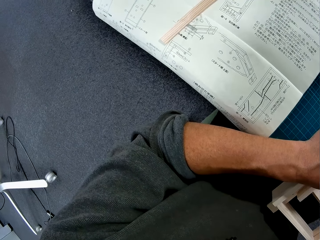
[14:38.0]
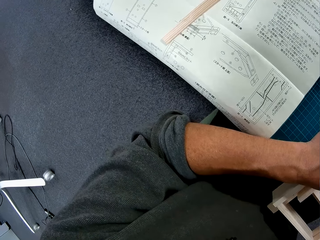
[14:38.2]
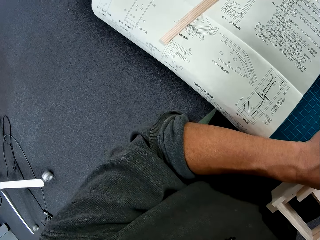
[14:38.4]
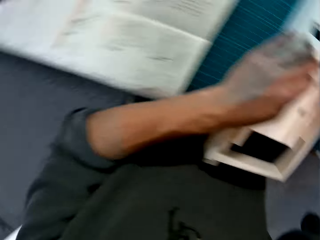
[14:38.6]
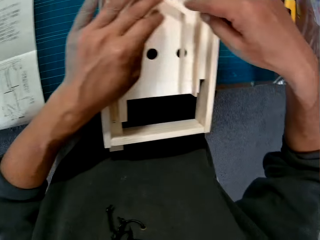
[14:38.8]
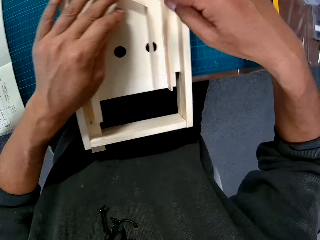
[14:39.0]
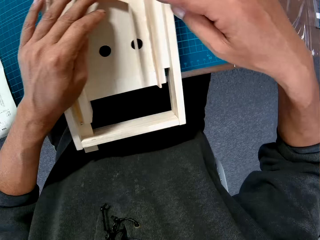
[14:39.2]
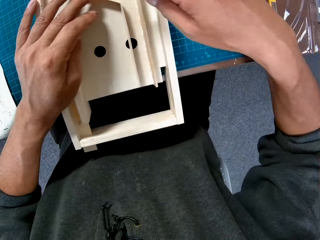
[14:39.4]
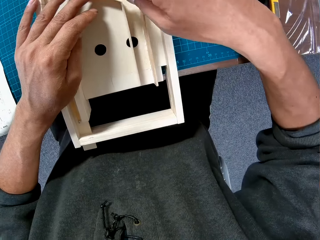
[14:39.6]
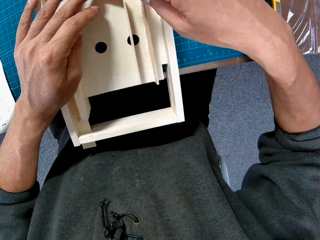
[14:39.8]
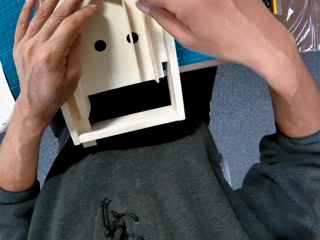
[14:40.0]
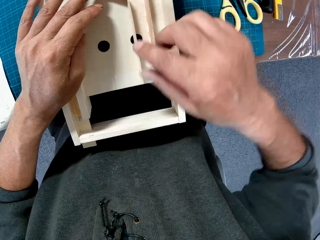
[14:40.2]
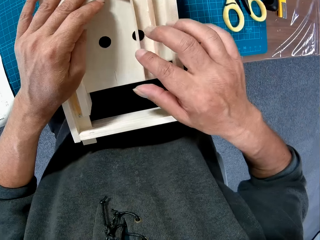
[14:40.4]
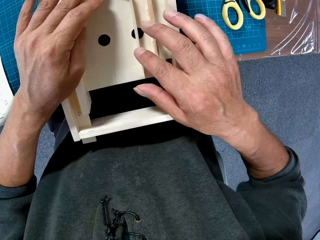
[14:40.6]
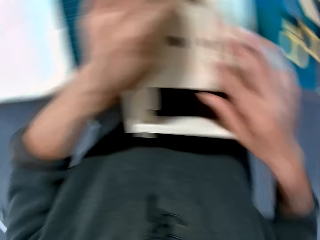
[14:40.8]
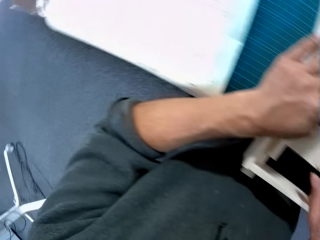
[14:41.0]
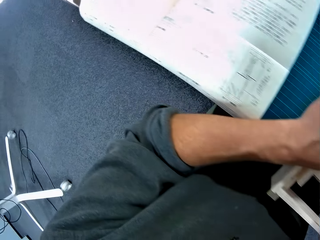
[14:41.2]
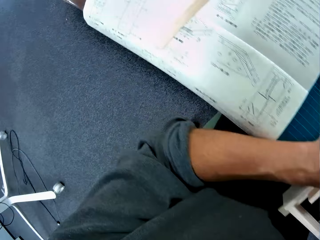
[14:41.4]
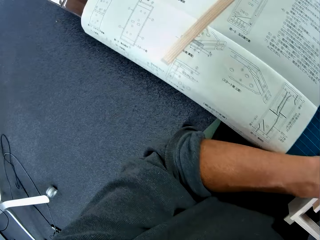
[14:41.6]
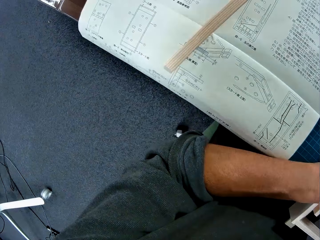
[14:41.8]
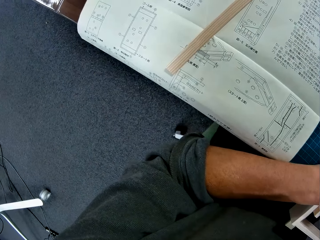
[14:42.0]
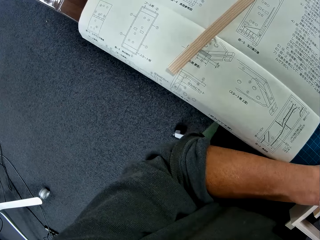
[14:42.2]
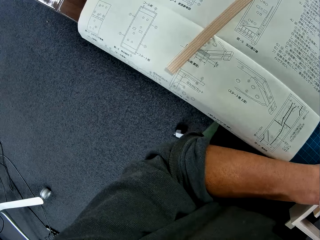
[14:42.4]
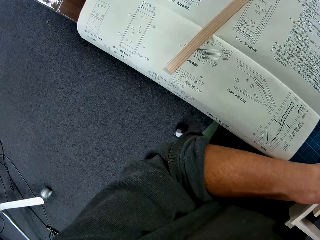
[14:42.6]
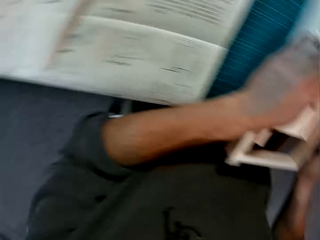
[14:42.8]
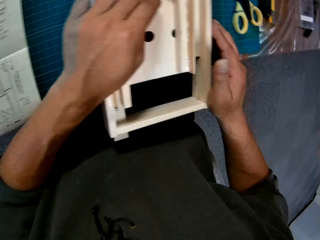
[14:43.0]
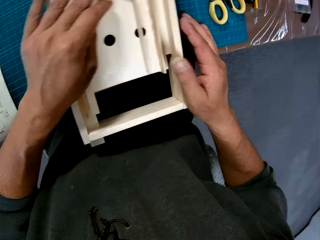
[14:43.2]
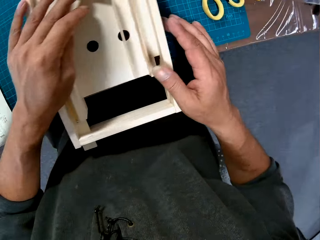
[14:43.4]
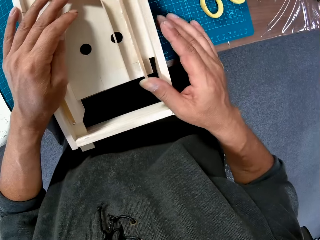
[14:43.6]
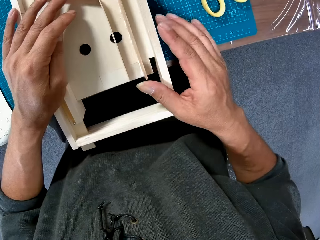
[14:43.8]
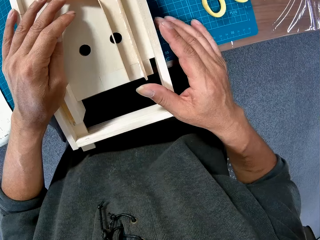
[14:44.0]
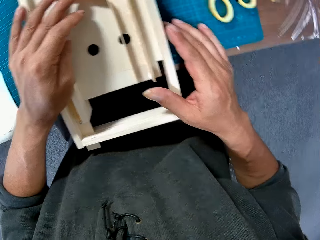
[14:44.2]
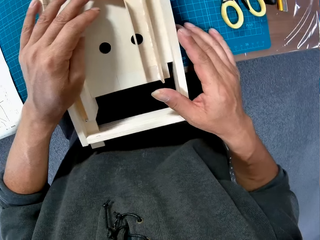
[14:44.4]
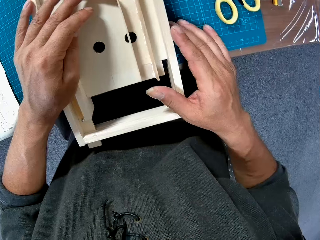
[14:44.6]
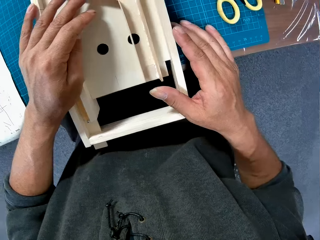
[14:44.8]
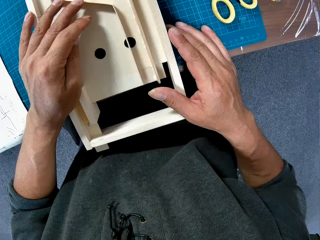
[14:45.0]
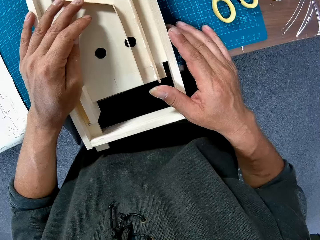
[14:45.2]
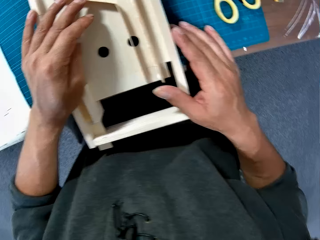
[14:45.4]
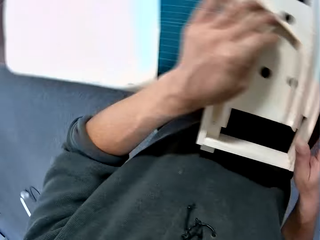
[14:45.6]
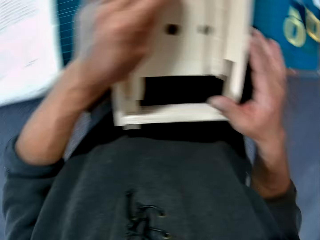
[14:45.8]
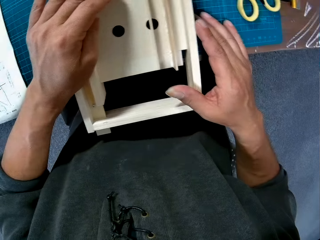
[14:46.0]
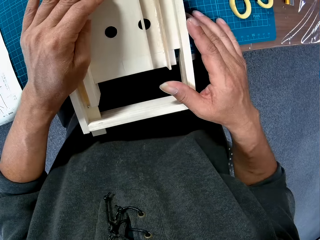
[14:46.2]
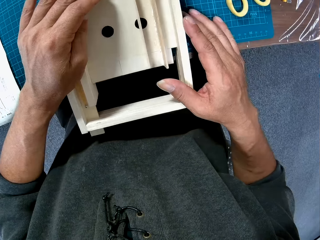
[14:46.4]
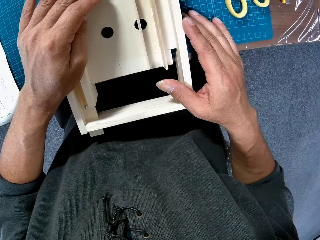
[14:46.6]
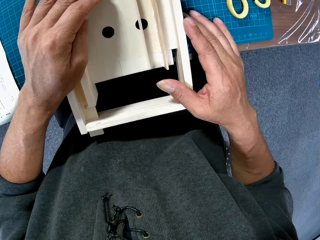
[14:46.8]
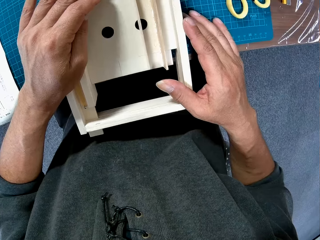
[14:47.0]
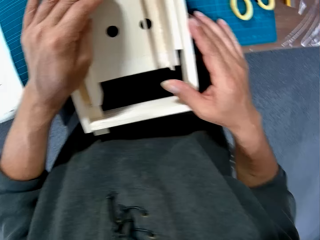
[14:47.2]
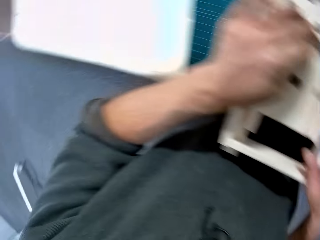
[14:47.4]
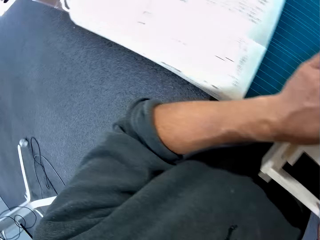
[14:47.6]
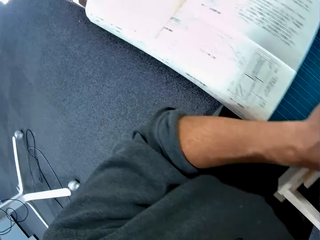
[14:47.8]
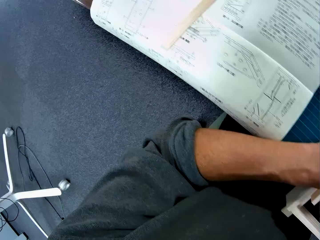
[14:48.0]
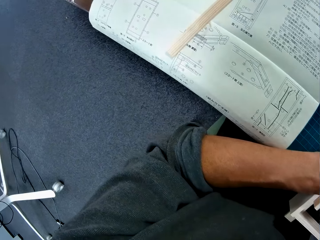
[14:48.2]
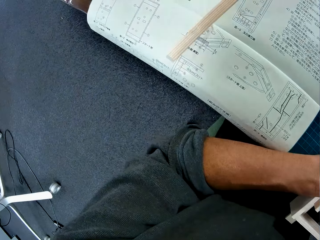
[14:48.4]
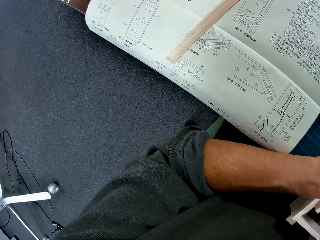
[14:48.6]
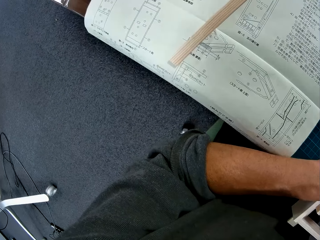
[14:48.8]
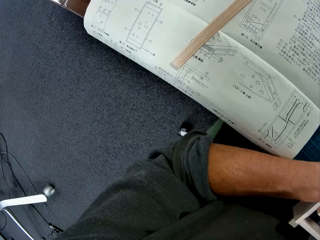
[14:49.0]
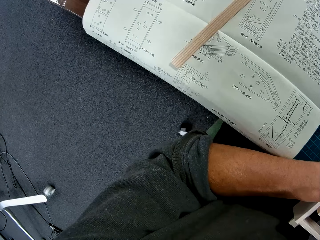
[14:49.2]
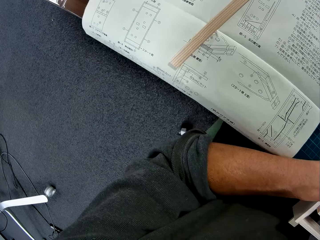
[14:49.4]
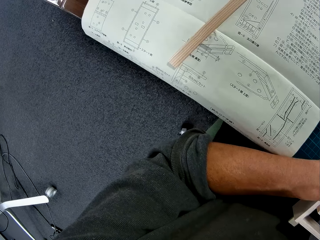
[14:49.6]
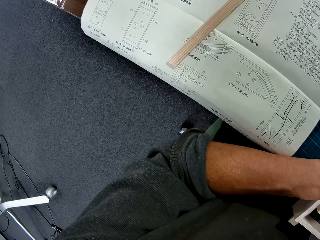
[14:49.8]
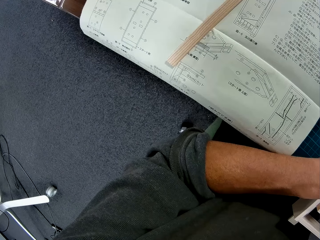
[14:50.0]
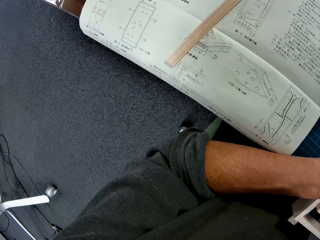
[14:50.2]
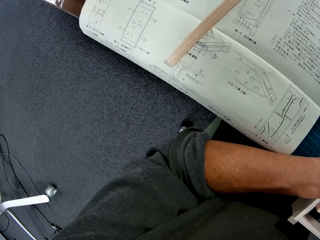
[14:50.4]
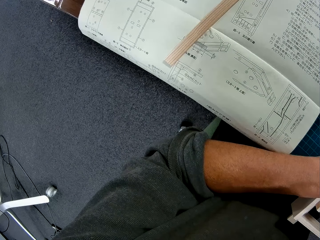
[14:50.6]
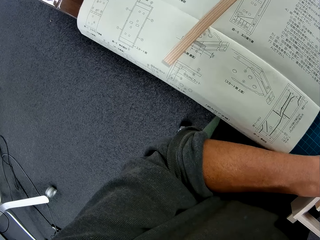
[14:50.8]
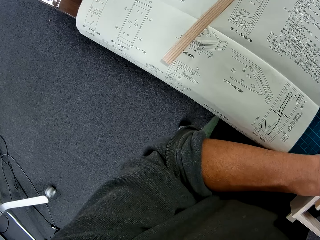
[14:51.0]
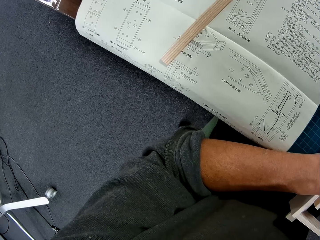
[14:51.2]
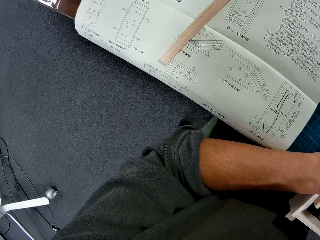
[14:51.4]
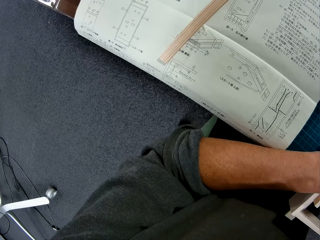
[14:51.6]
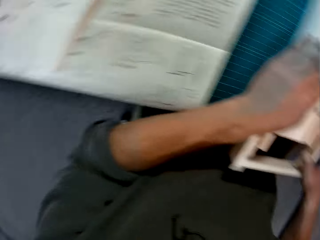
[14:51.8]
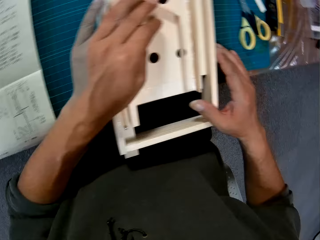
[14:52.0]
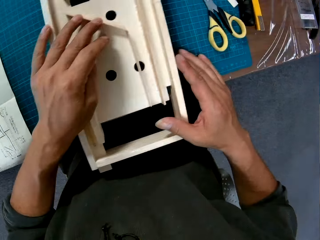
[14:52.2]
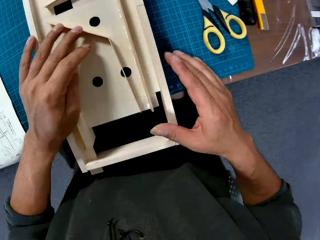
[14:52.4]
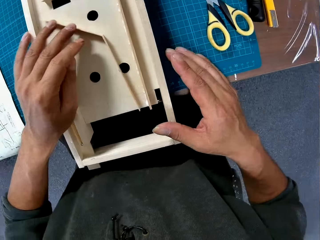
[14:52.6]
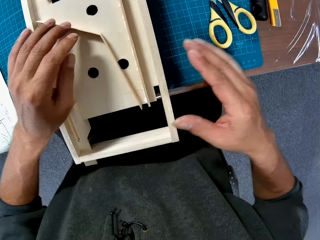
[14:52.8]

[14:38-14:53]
The camera wearer looks at the mechanical model. They look at the manual on the table. They look at the mechanical model. They hold a foldable ruler. They look at the manual on the table.

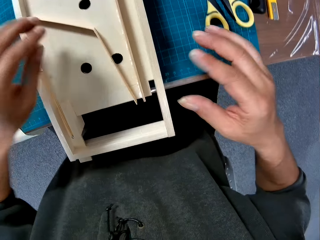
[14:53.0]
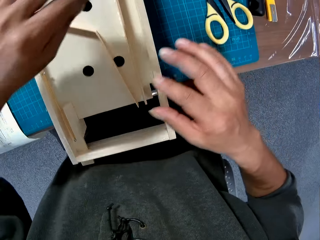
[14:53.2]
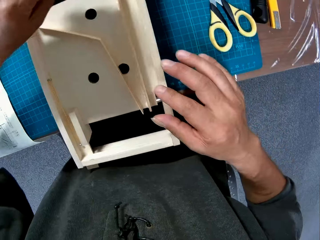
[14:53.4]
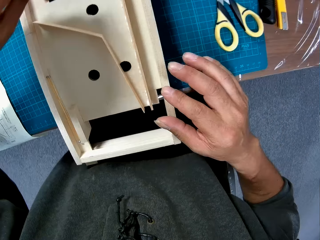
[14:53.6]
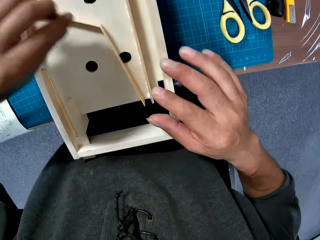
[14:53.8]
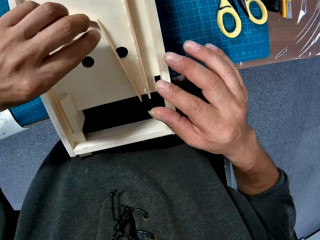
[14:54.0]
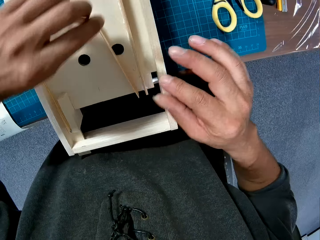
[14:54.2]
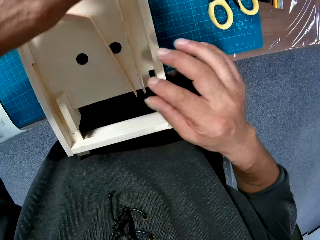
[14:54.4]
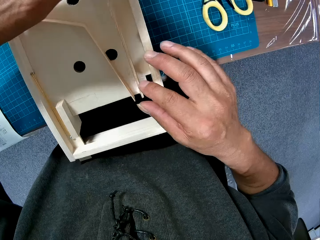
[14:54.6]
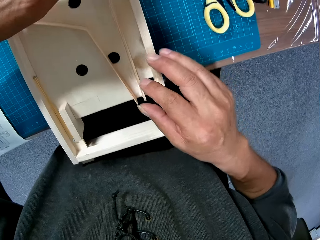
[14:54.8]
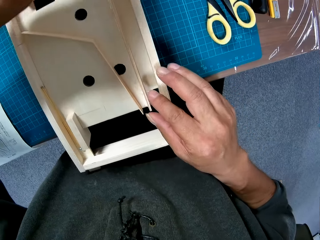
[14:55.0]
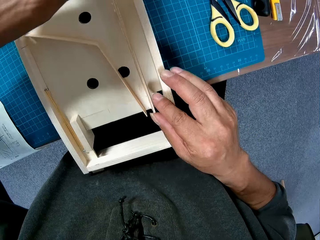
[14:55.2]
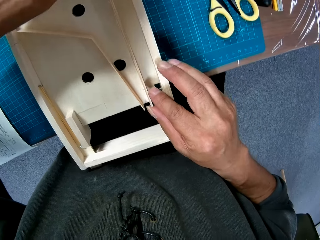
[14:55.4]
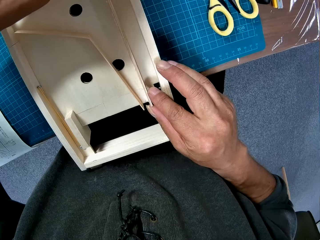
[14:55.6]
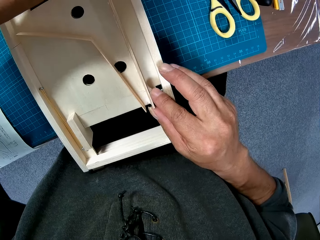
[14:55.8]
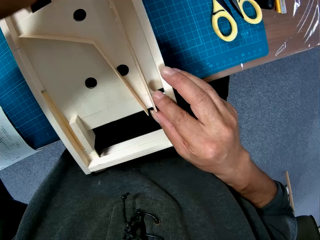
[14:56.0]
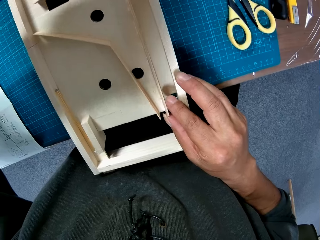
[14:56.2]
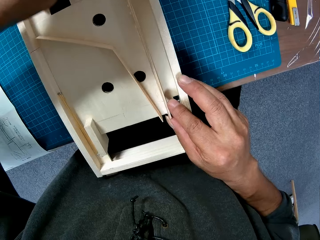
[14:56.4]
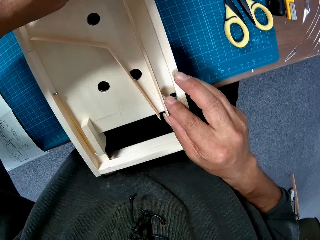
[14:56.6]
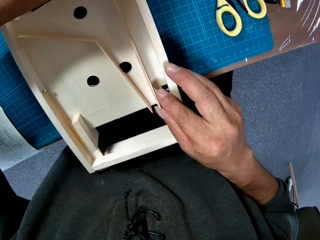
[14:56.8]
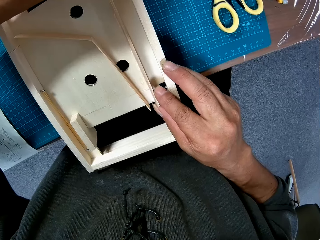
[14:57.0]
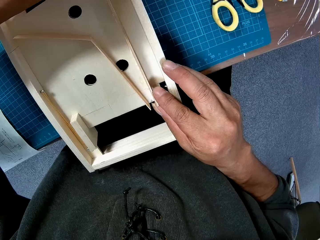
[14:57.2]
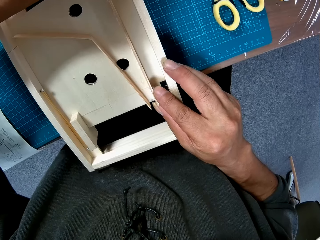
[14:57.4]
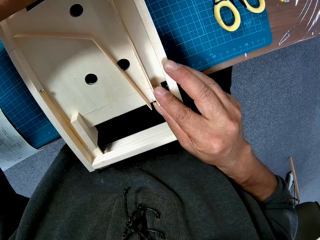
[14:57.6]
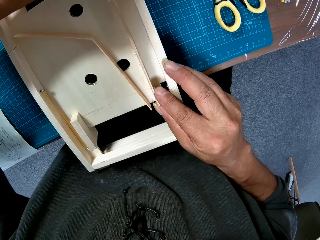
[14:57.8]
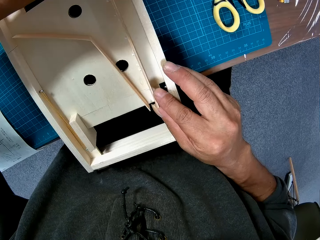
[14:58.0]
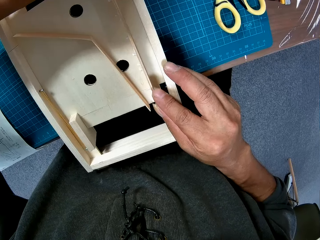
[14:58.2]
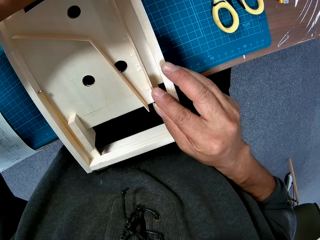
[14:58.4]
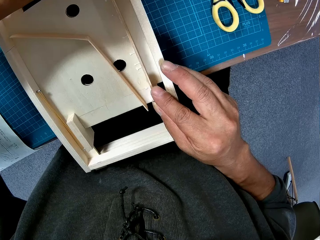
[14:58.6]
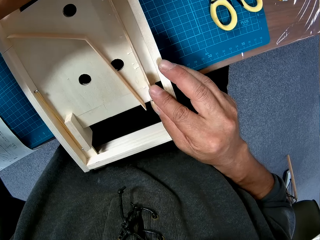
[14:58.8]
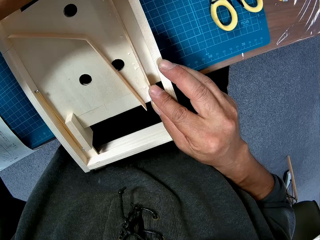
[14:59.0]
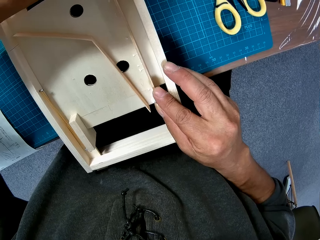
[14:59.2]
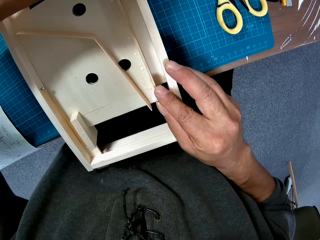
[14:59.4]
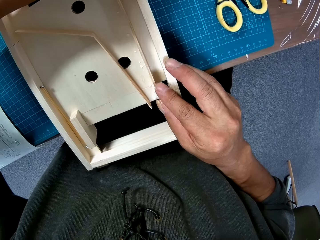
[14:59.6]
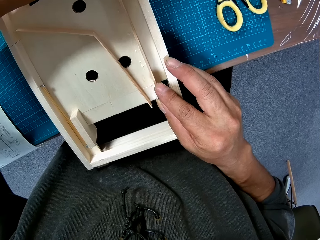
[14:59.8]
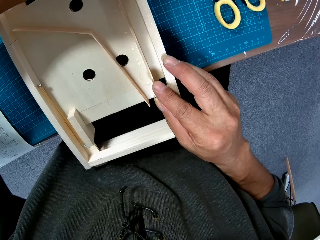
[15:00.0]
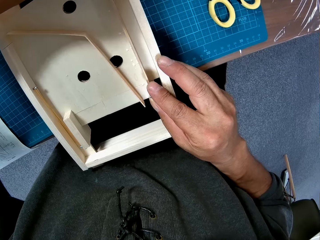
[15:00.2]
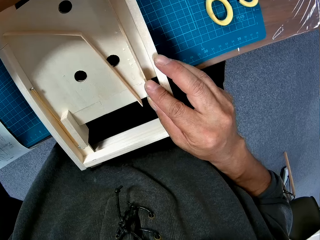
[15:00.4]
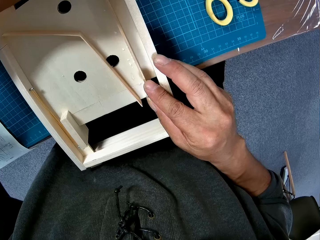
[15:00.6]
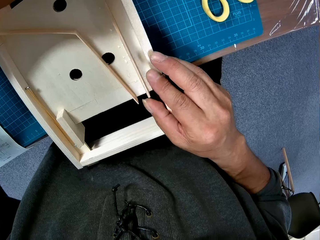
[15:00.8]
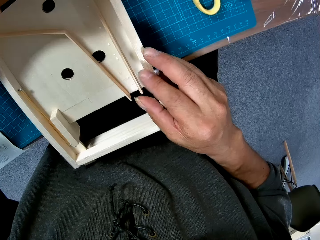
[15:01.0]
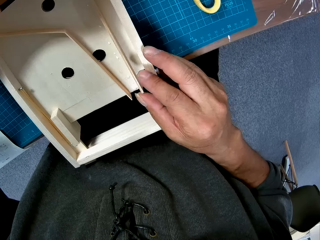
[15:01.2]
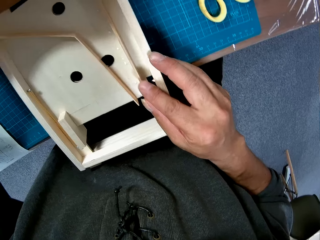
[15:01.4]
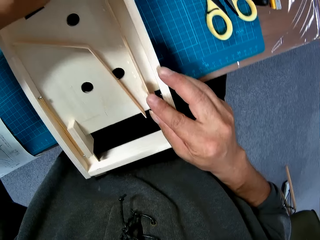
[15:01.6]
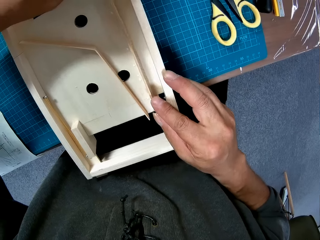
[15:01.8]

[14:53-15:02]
The camera wearer adjusts a piece on the mechanical model.
